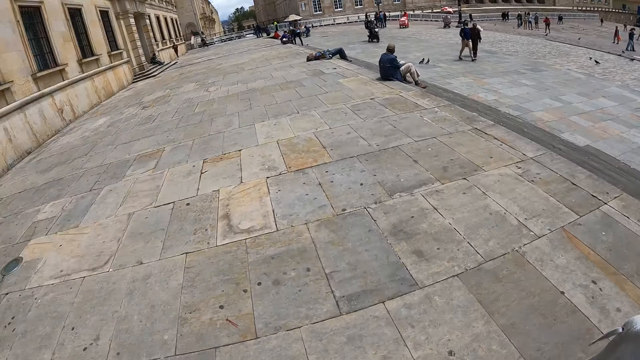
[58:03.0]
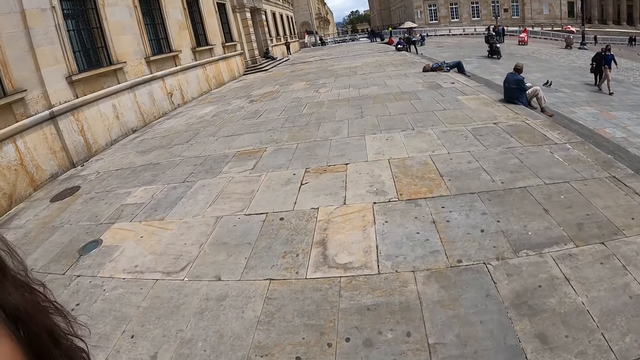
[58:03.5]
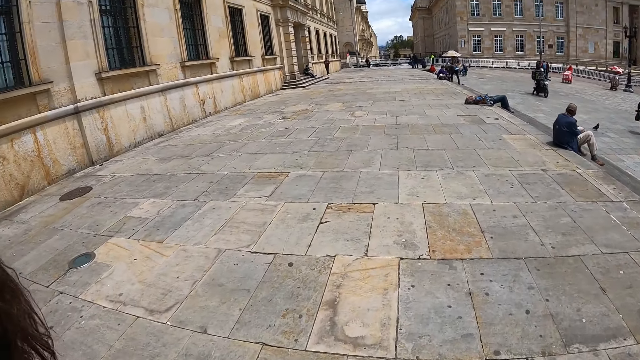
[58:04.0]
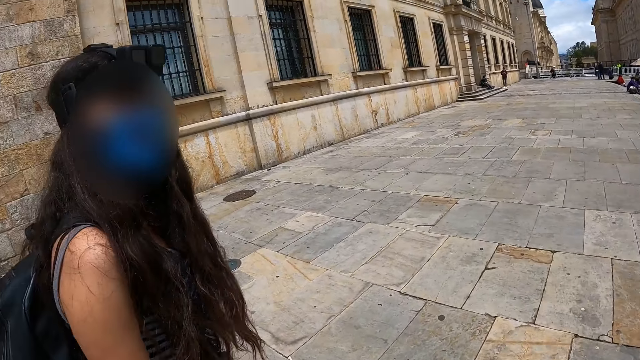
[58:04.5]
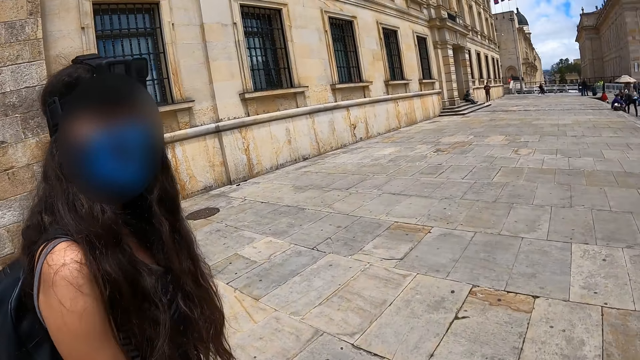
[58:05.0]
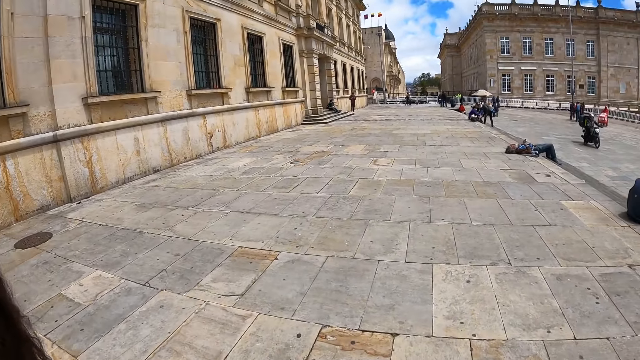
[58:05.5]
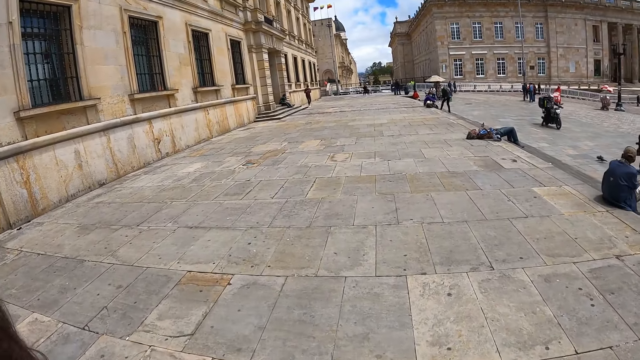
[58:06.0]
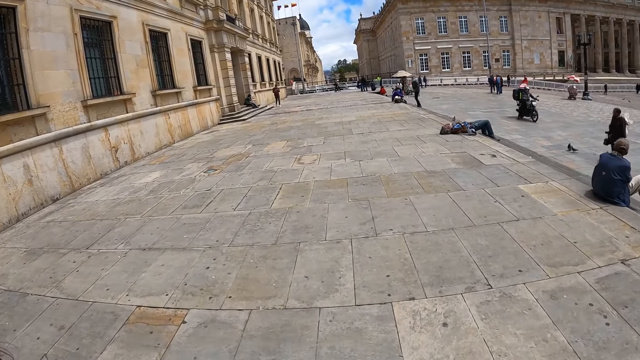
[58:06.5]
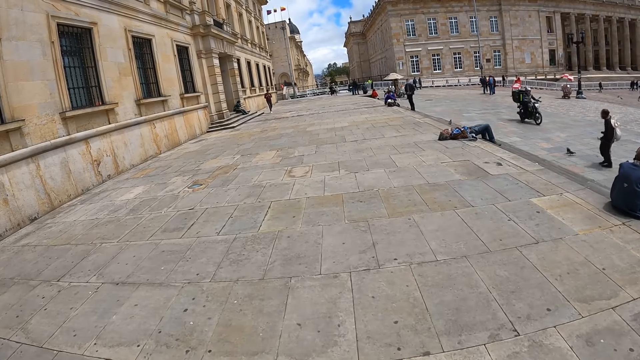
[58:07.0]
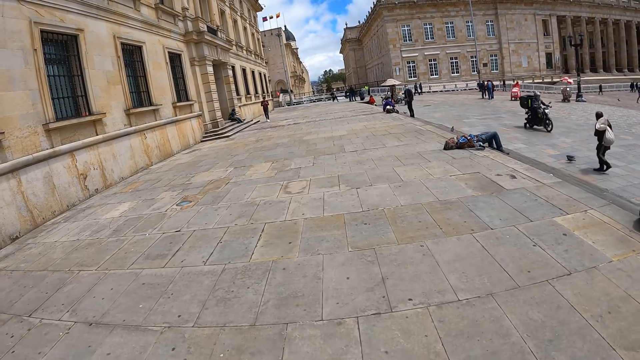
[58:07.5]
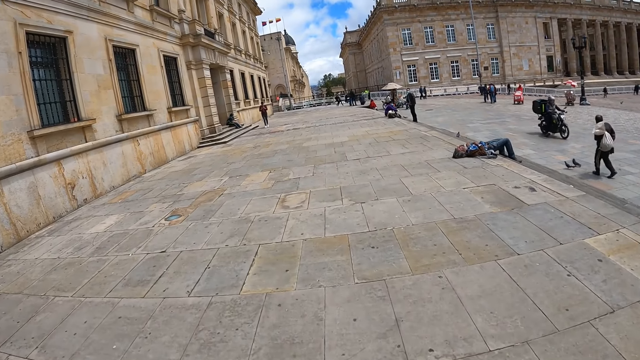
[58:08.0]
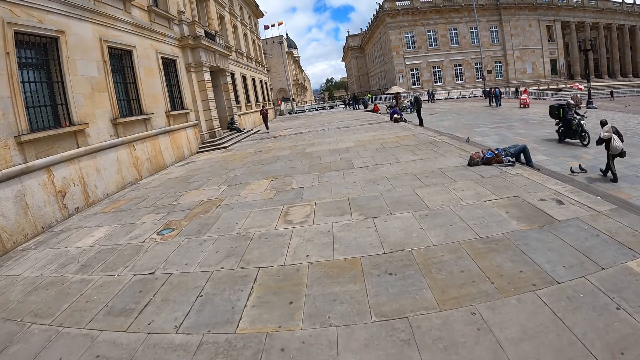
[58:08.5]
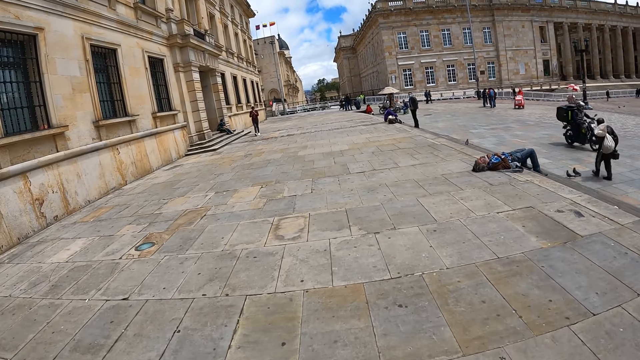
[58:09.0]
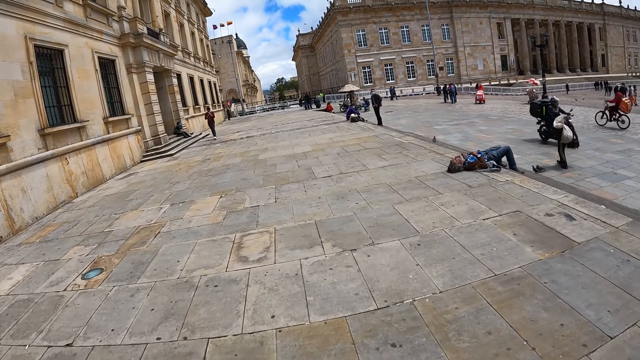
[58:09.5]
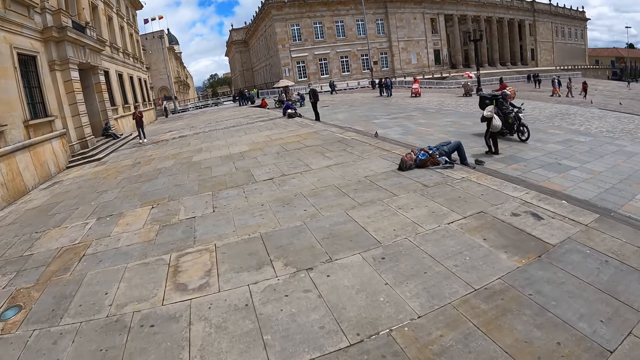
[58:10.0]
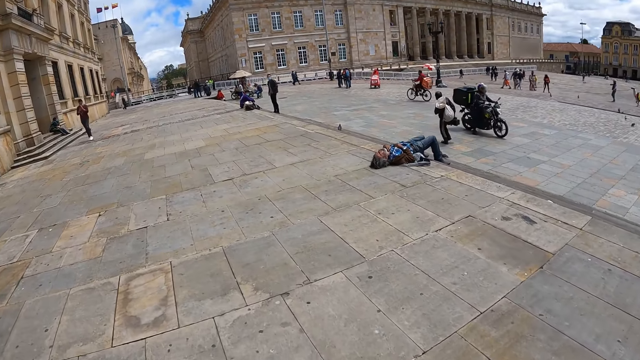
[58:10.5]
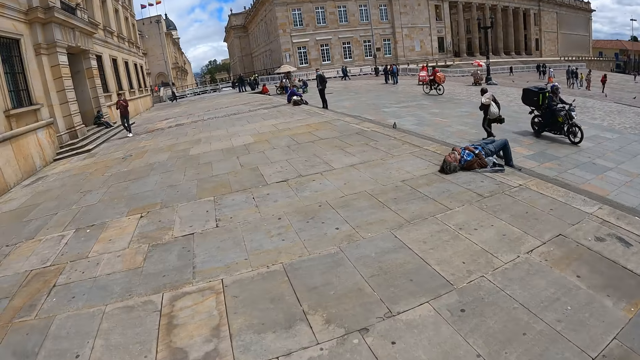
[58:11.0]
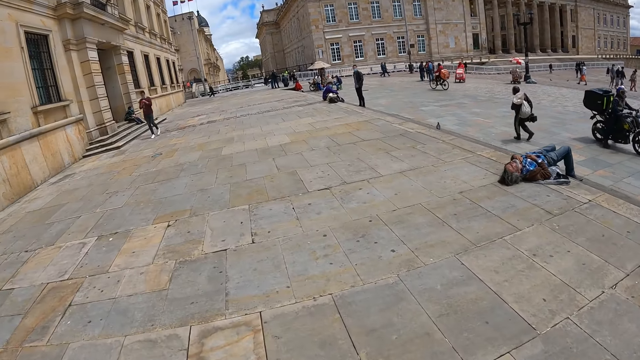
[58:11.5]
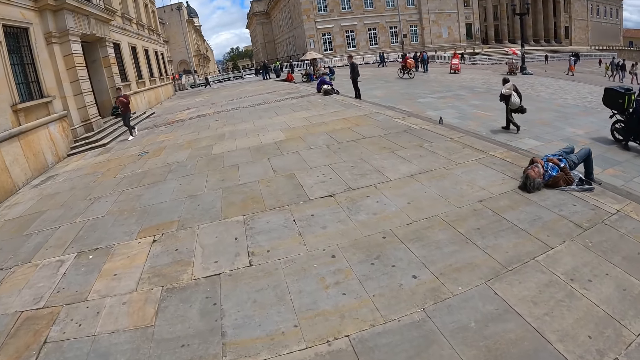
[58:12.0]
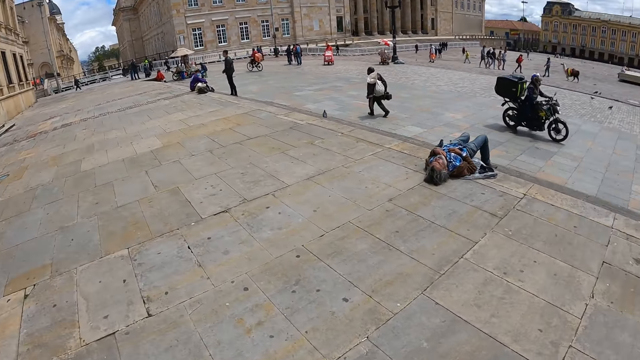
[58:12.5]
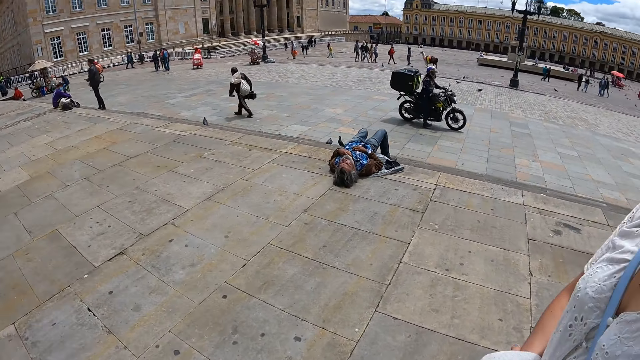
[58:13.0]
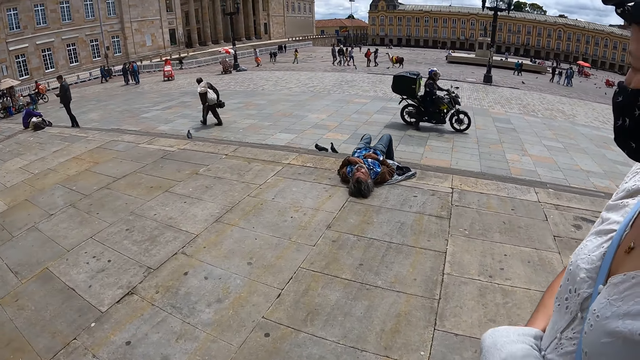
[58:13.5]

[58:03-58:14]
The camera wearer looks at a woman. They walk with the colleagues.

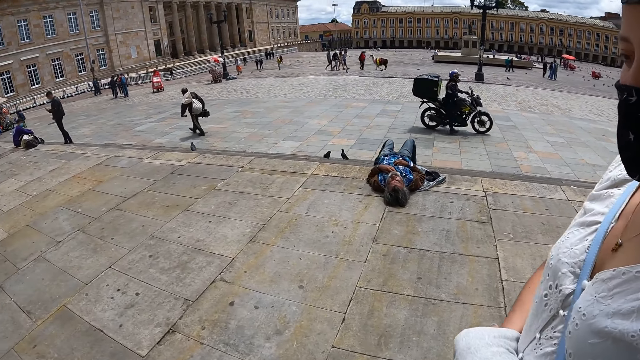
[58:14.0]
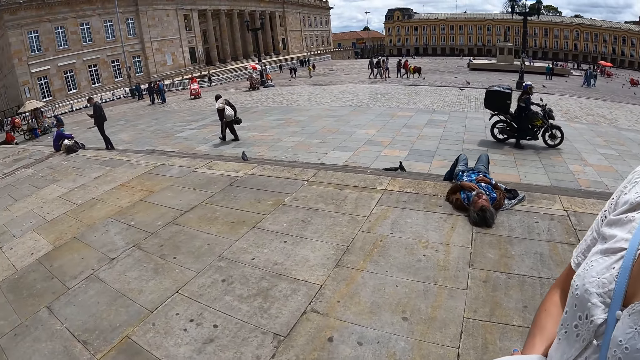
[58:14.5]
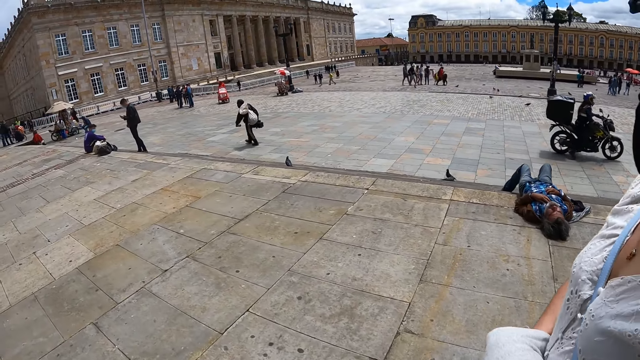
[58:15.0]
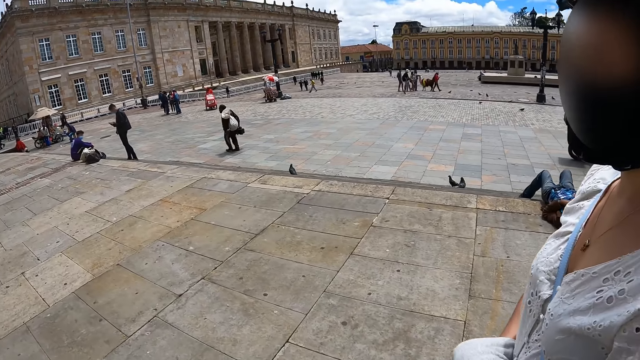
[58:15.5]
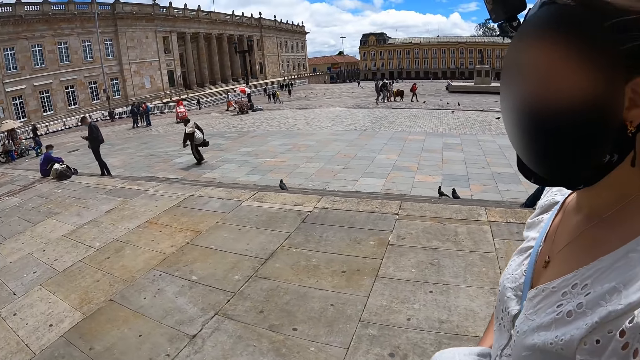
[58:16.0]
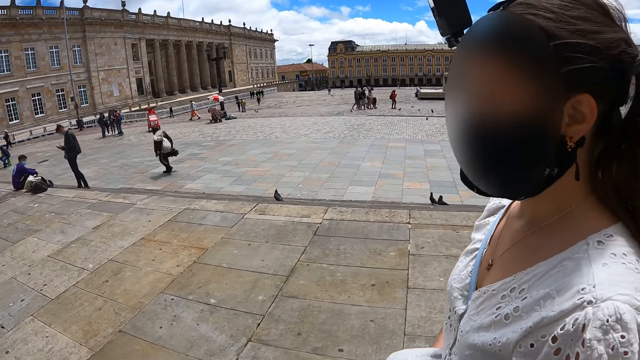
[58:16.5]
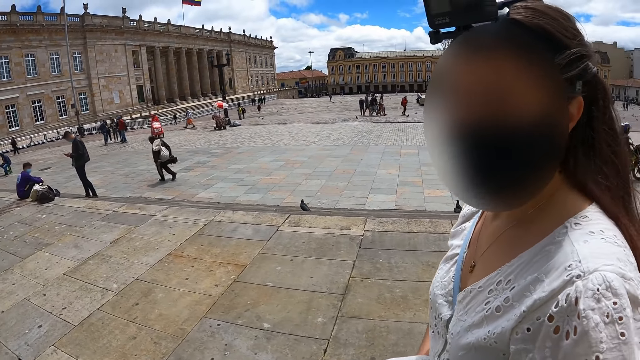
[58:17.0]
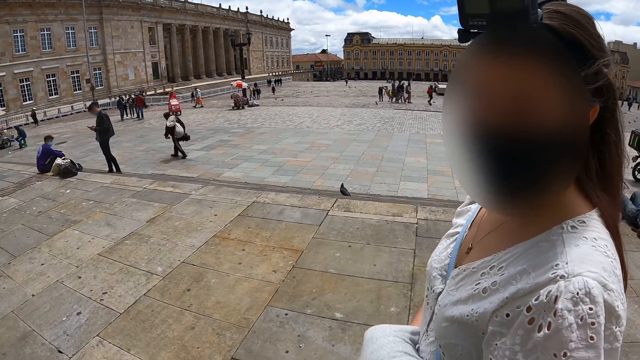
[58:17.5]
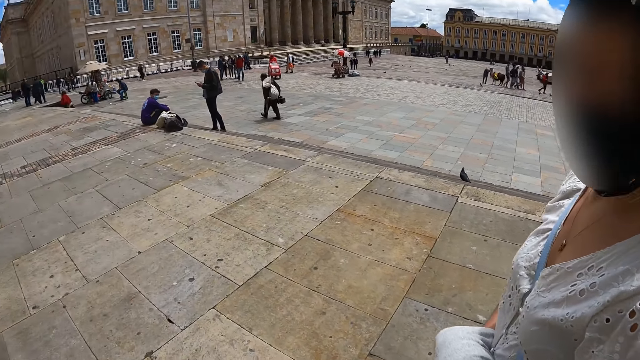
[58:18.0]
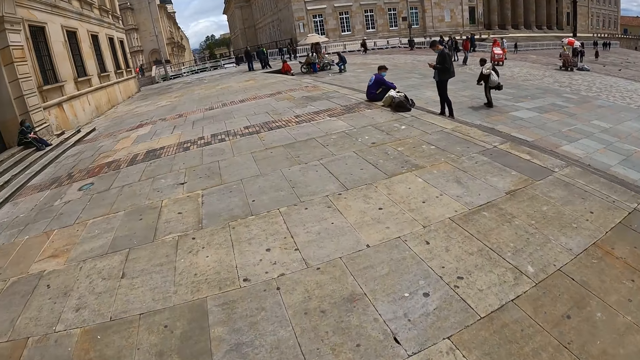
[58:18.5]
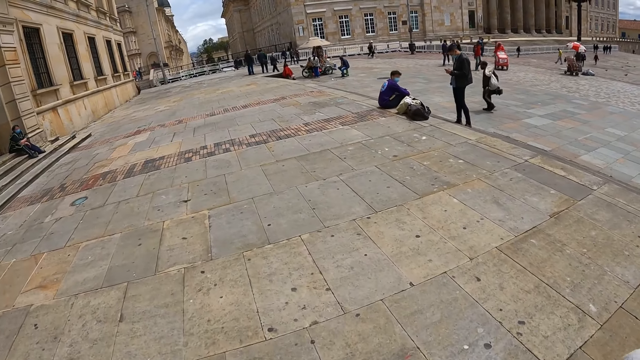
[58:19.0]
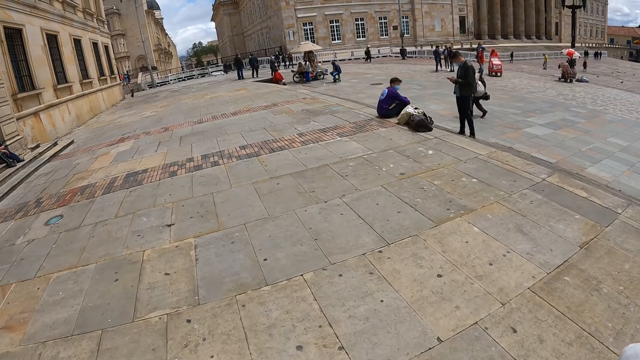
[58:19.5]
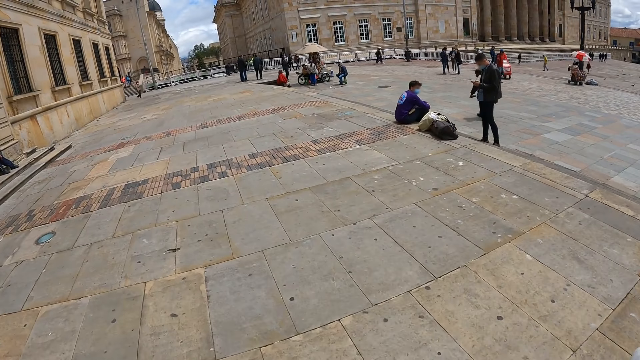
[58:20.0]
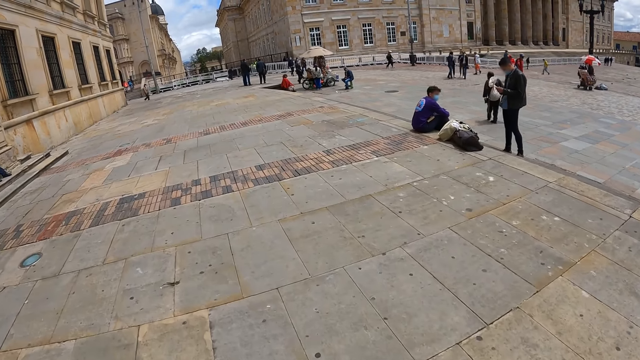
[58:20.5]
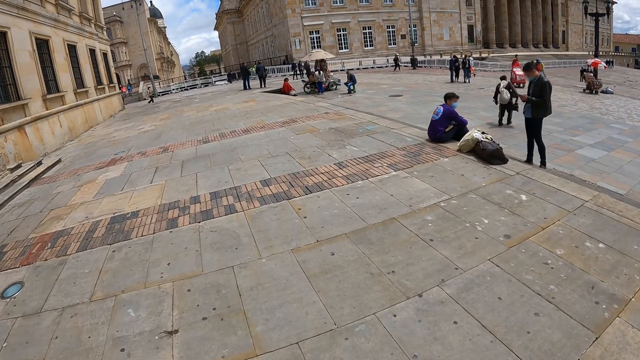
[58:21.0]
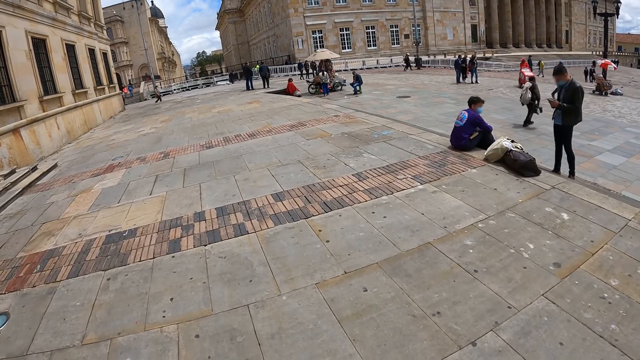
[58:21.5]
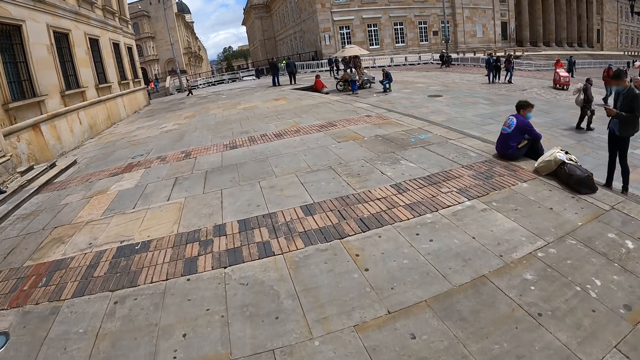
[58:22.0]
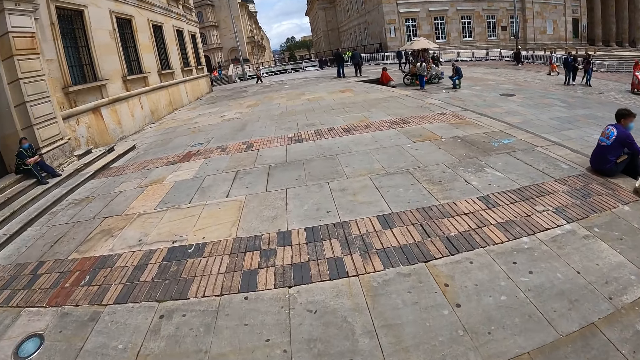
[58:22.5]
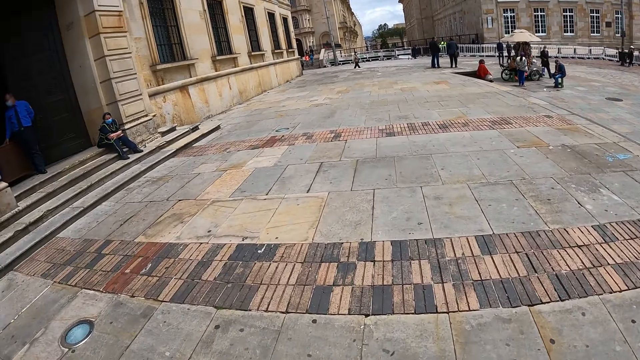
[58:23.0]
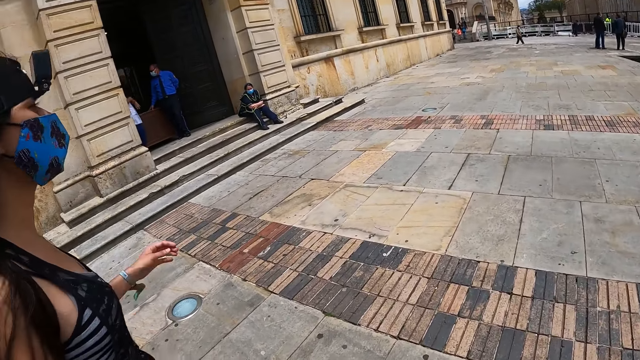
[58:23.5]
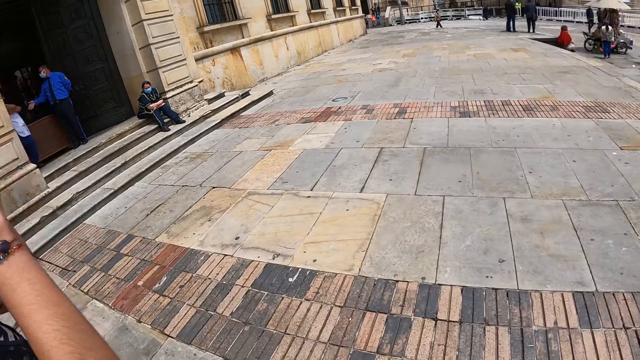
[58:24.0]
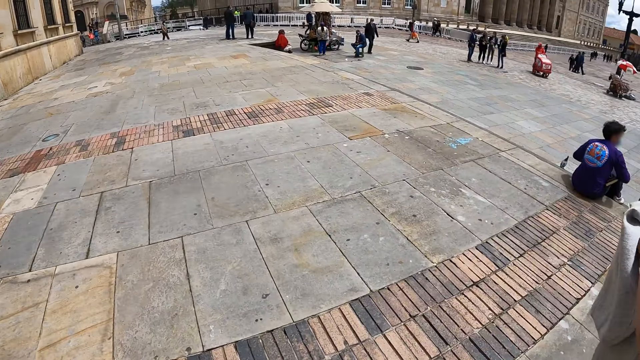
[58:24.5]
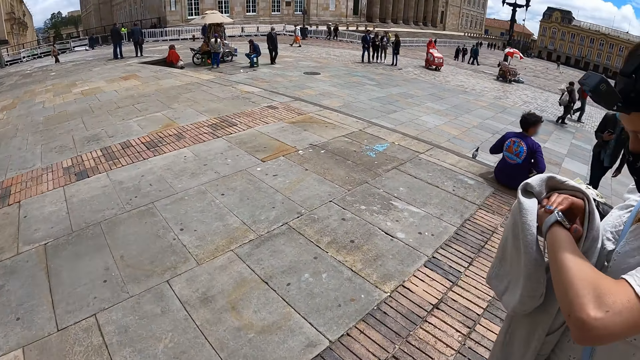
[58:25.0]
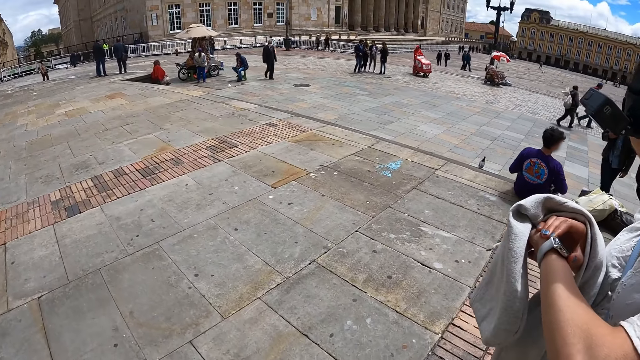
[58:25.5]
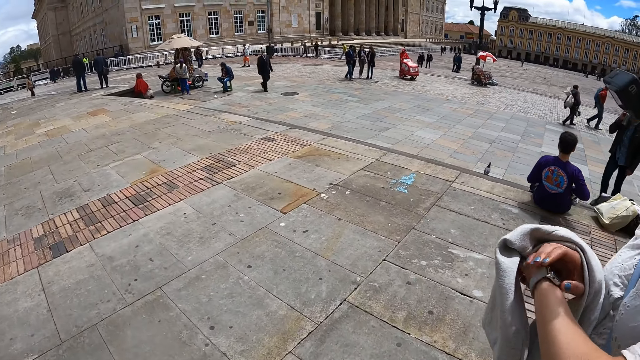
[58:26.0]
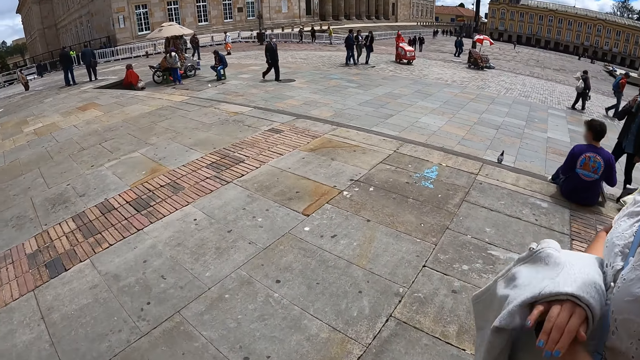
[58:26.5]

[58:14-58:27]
The camera wearer looks at a woman. They look at the street. Another woman lifts the hands. The other woman touches the camera. The first woman looks at the wrist watch.
